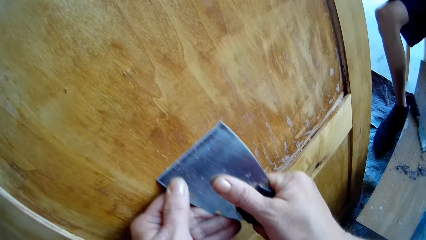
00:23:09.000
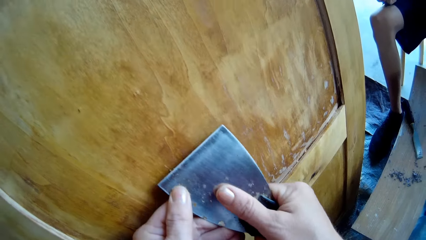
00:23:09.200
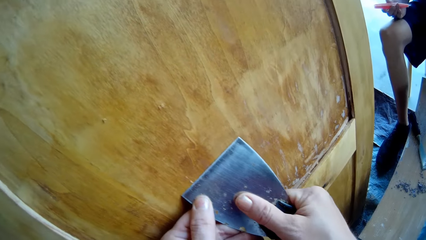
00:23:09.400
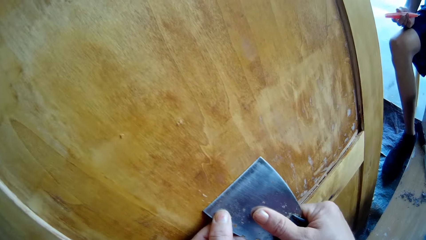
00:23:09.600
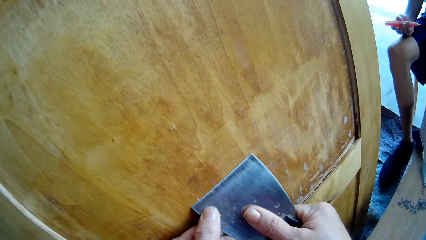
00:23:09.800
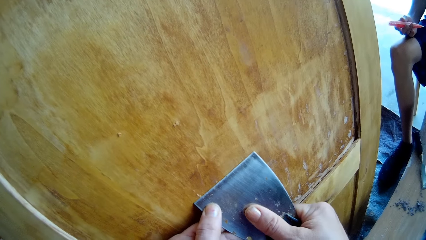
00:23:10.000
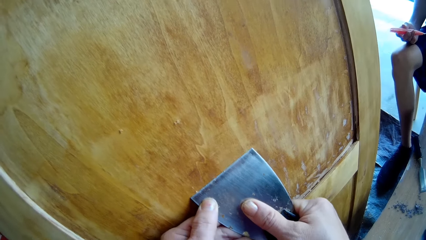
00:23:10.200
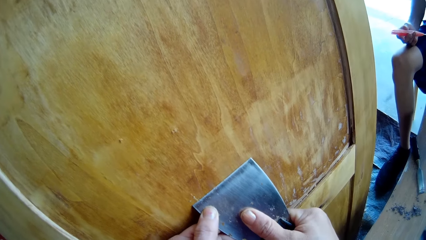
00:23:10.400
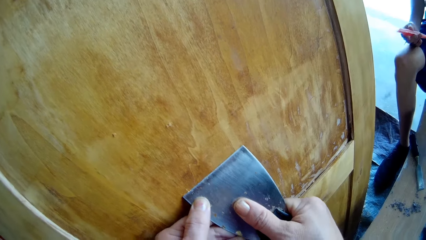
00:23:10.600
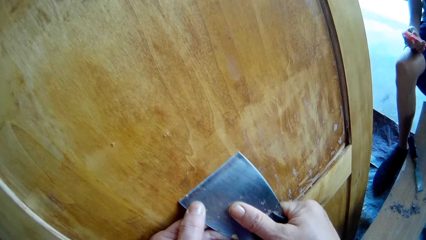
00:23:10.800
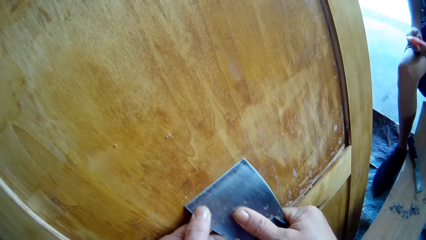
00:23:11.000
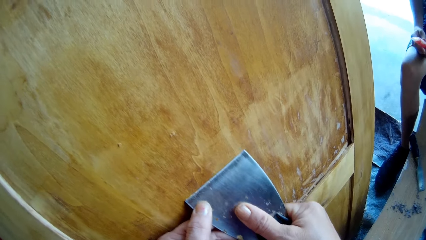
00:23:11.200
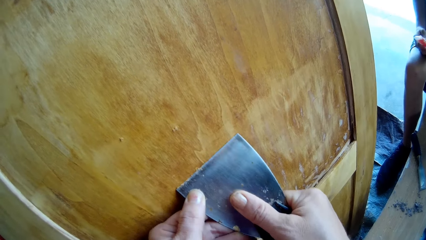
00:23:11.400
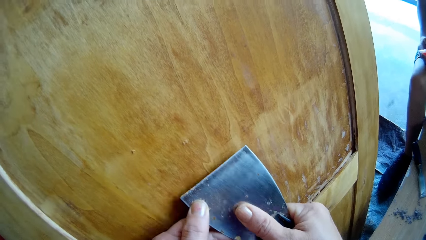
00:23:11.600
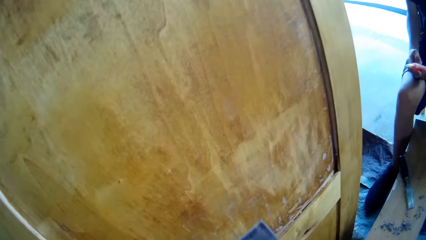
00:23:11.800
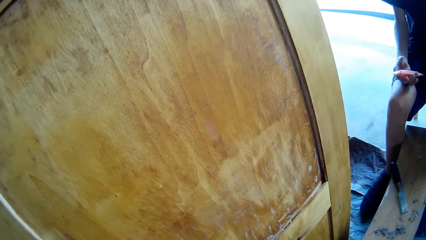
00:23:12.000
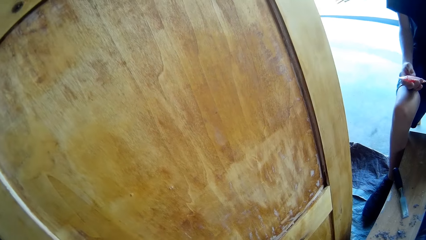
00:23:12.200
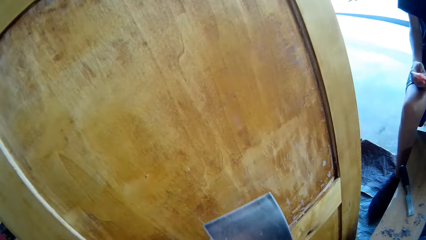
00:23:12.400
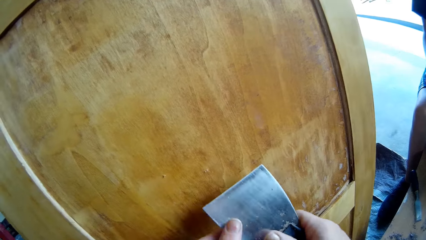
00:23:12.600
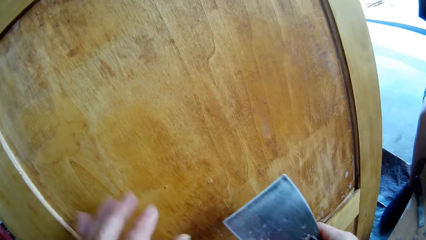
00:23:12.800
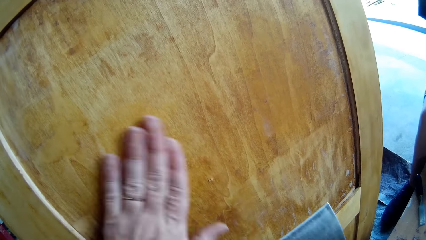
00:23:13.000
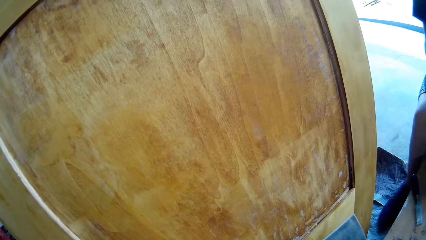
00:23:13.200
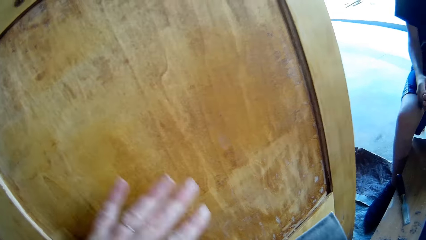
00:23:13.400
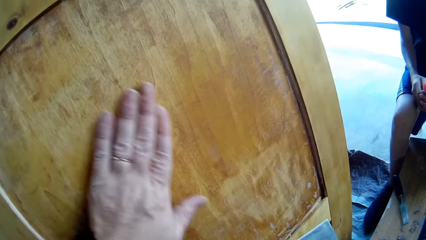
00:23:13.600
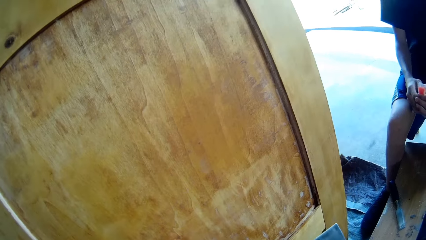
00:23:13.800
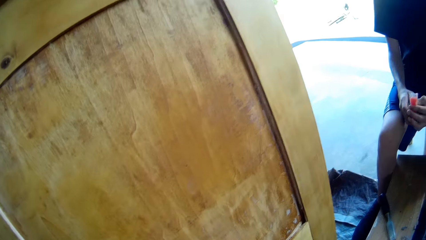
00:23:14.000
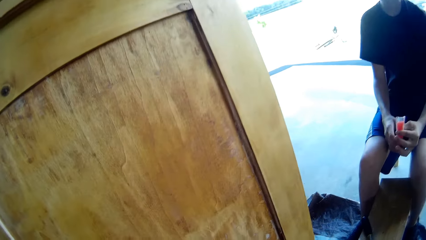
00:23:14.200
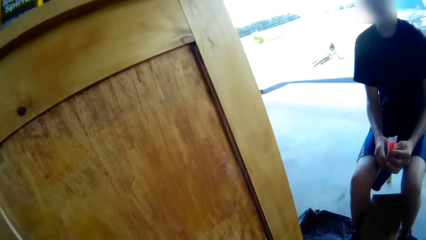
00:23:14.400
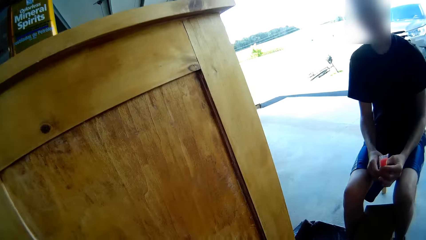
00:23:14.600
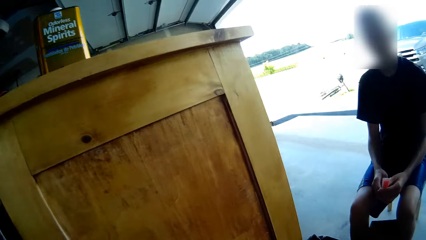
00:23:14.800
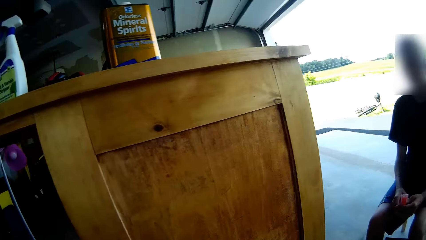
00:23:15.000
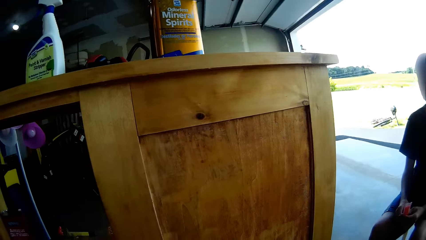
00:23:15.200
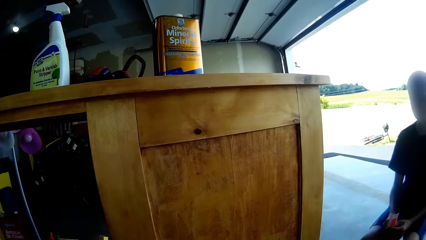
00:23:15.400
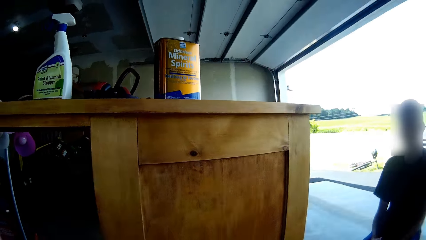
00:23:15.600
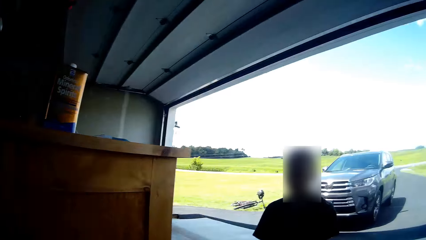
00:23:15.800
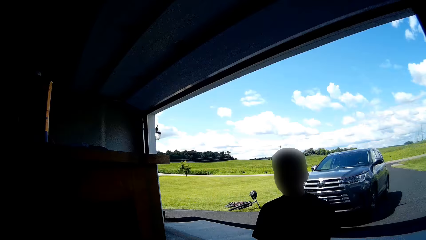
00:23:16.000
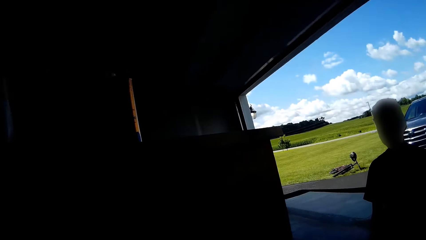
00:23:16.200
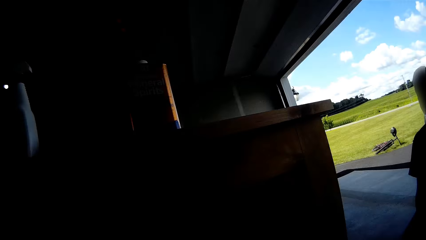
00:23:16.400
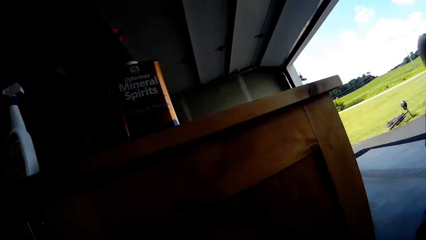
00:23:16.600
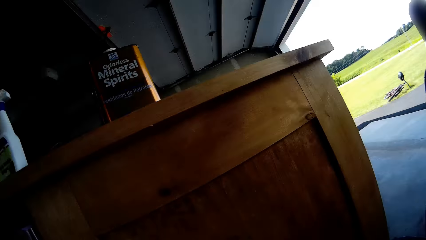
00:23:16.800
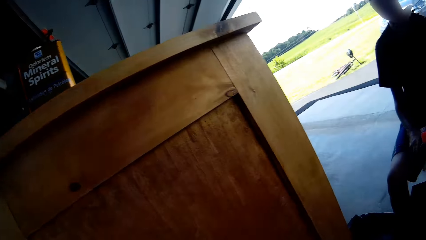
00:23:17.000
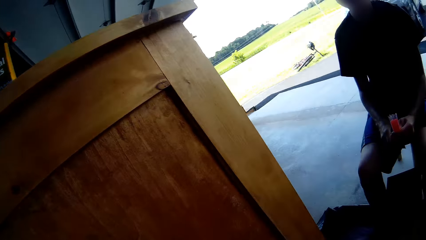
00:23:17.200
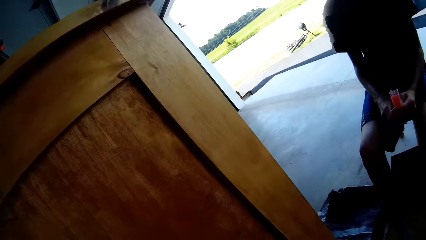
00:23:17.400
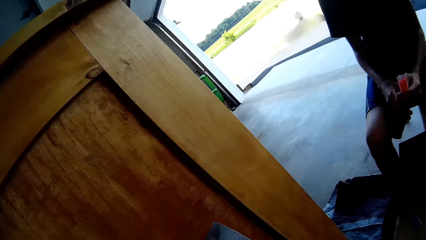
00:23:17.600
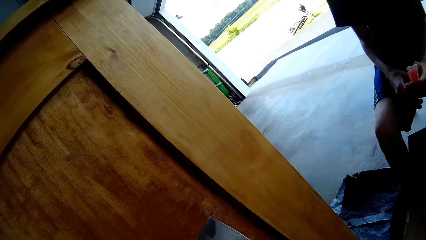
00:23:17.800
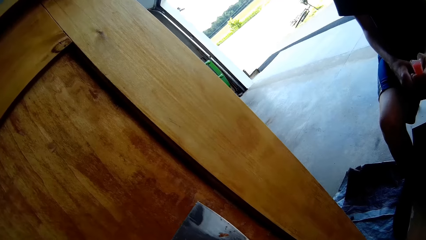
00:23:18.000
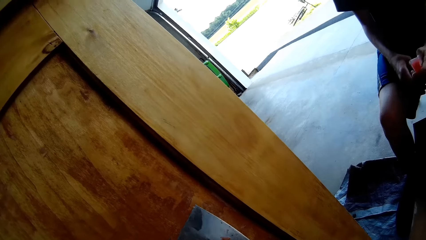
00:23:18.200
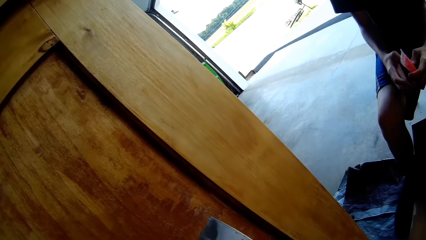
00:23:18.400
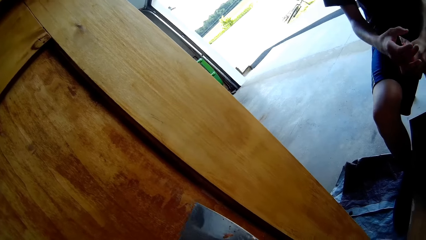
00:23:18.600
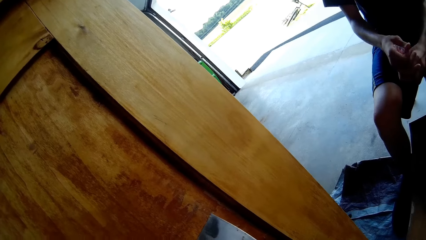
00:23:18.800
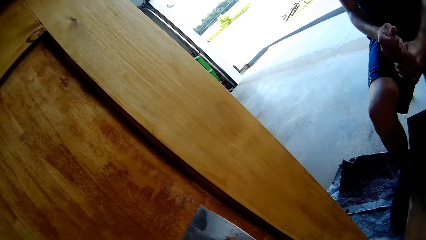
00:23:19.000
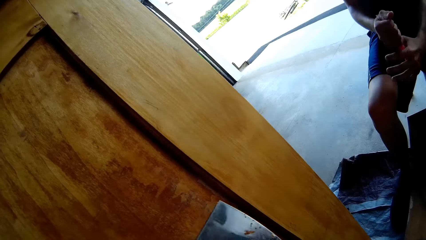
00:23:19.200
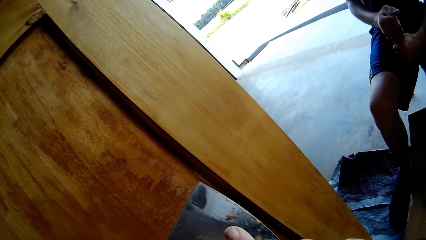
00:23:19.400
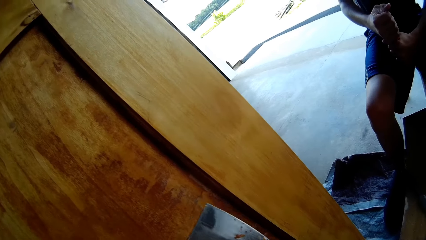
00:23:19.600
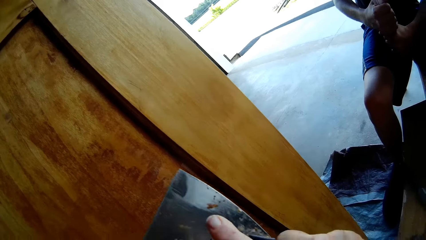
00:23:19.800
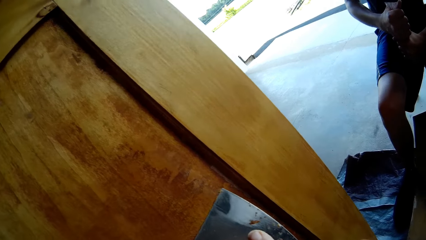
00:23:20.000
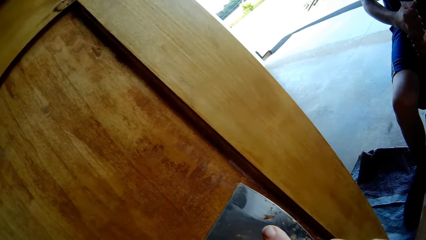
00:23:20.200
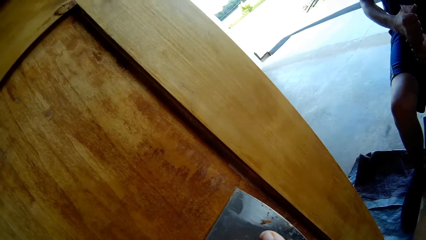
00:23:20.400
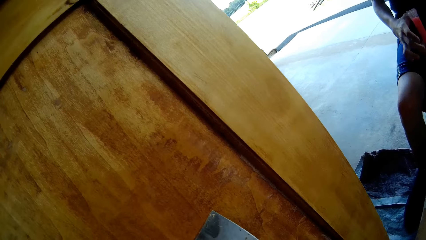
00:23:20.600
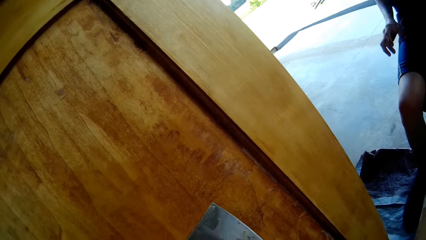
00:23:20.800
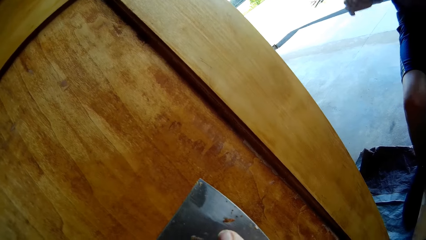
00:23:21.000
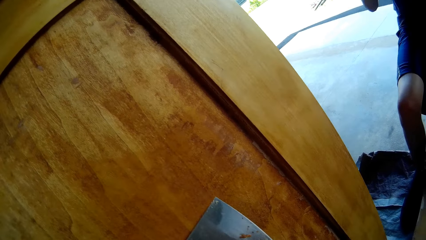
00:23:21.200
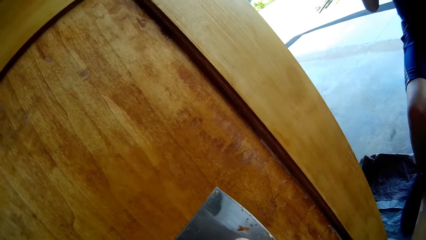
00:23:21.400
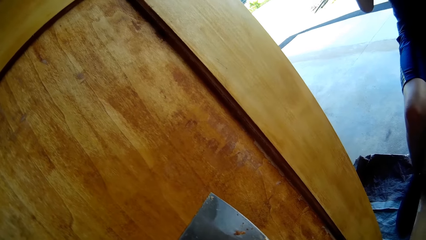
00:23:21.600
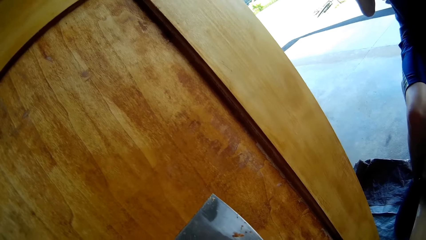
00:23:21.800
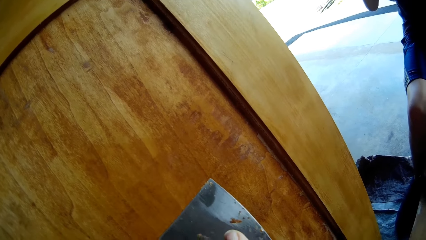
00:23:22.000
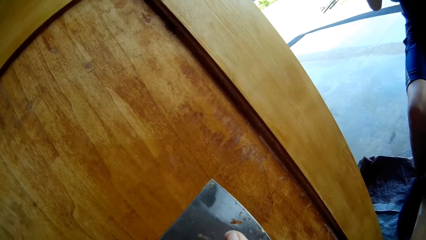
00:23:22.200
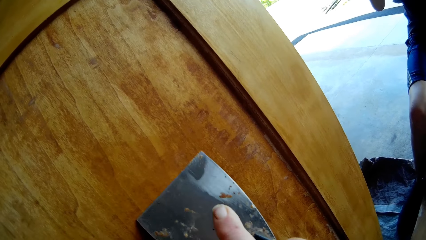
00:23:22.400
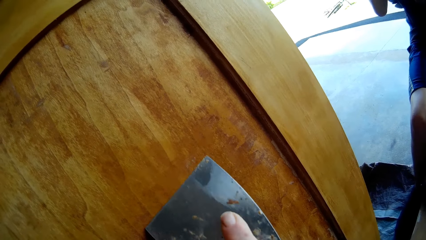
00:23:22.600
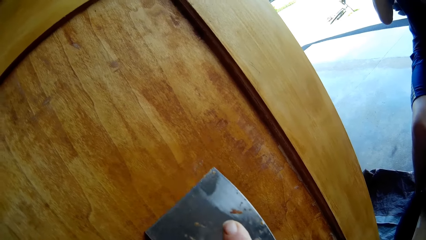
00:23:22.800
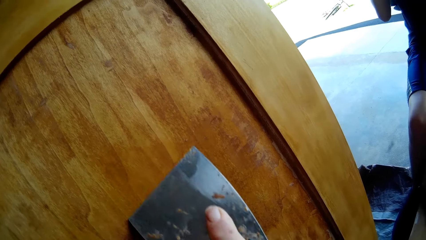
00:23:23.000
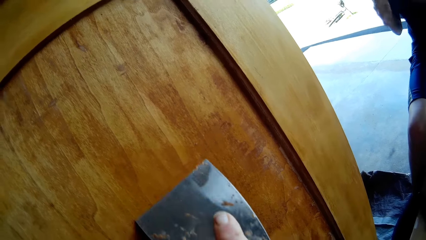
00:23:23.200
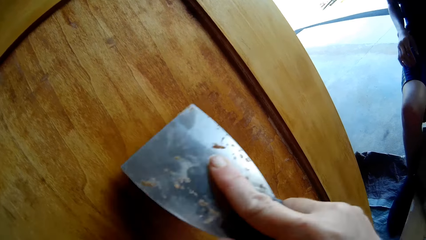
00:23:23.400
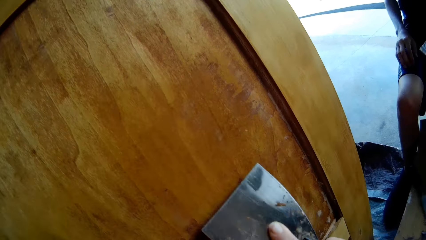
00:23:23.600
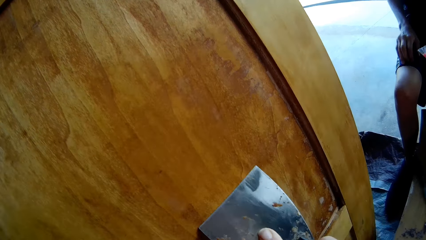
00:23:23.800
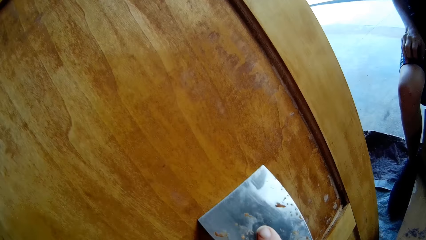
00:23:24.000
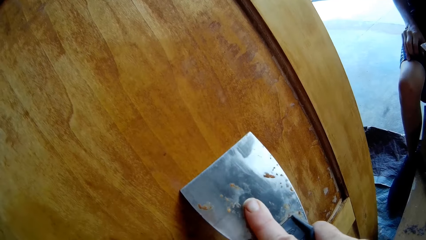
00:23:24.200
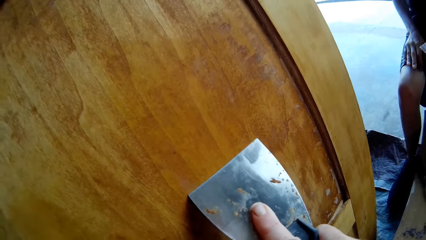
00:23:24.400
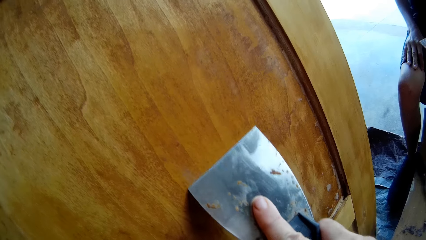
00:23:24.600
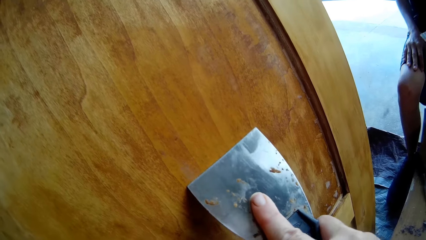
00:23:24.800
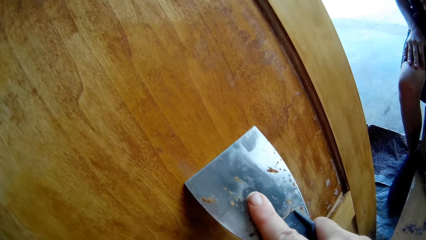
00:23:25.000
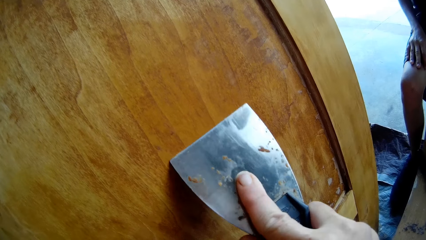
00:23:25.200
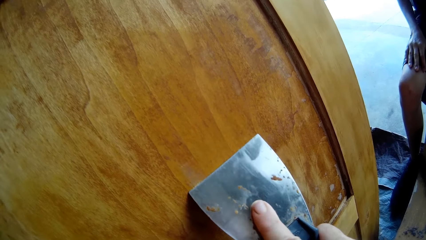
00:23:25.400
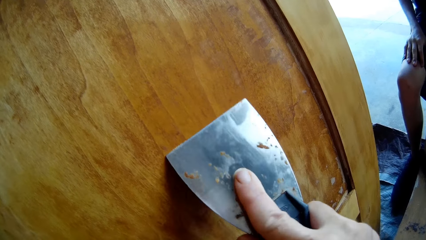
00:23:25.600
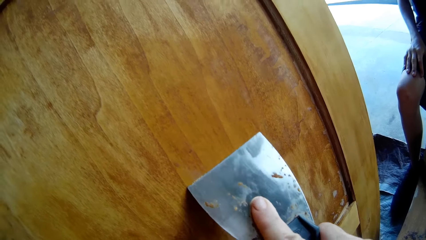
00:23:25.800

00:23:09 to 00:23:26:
The man converses with the camera wearer. The camera wearer wipes dust from the stand with their hand. They stare round the stand. They scrape the stand with a putty knife. The man presses something and holds ice in his left hand. The man lowers his hands.
